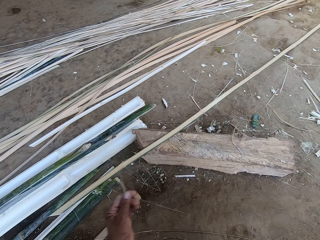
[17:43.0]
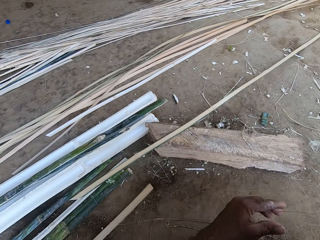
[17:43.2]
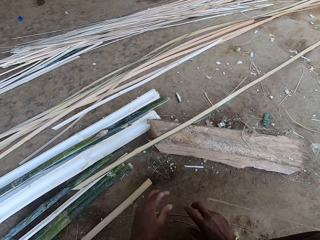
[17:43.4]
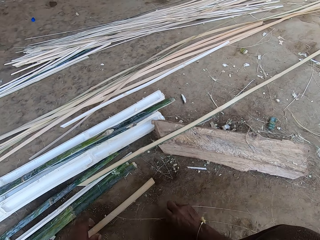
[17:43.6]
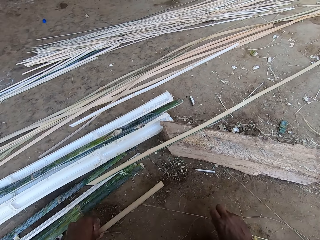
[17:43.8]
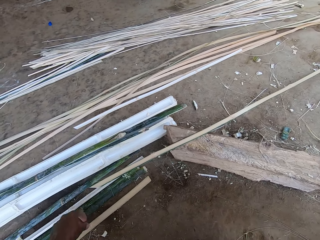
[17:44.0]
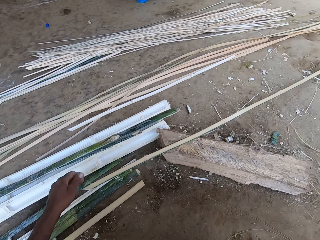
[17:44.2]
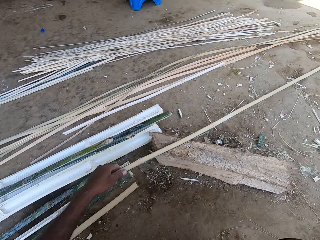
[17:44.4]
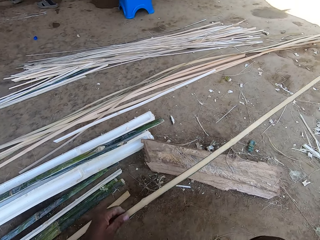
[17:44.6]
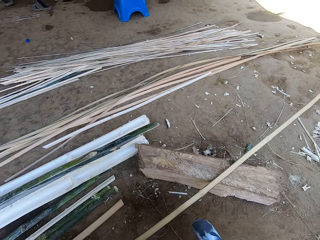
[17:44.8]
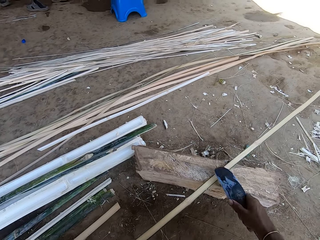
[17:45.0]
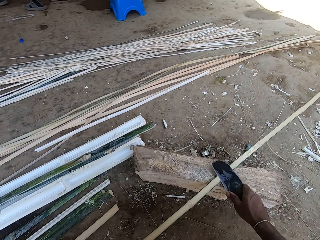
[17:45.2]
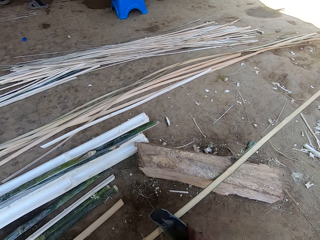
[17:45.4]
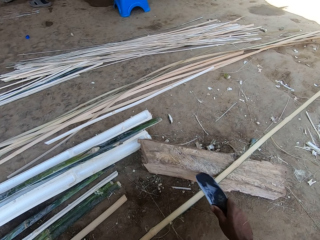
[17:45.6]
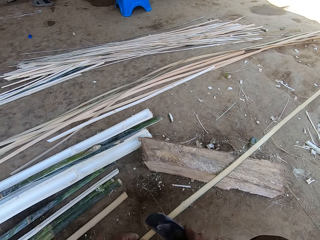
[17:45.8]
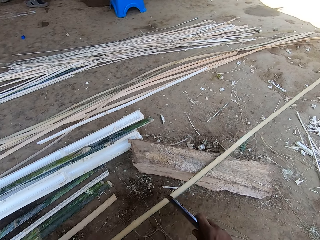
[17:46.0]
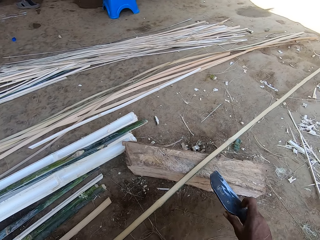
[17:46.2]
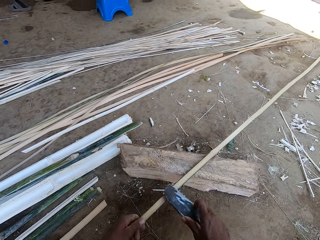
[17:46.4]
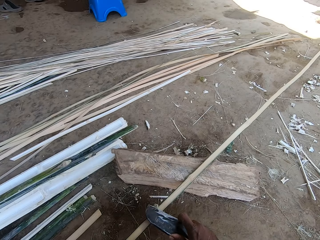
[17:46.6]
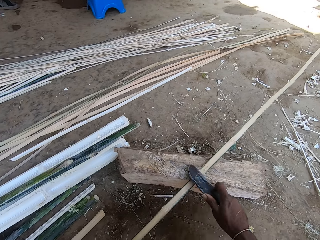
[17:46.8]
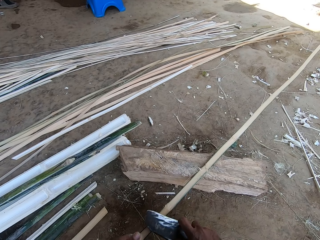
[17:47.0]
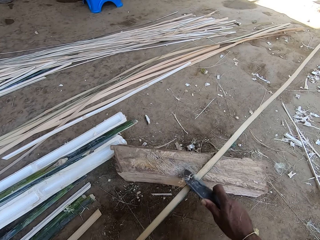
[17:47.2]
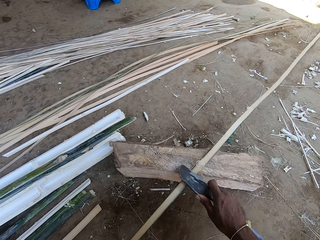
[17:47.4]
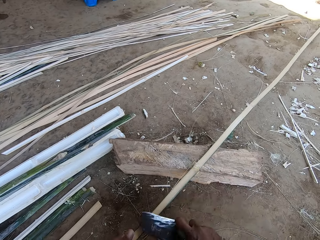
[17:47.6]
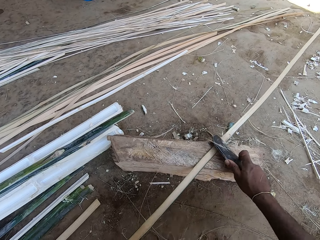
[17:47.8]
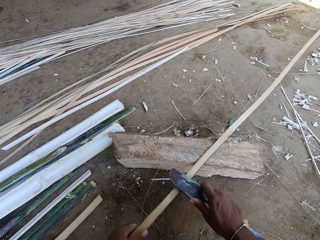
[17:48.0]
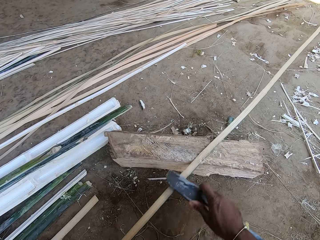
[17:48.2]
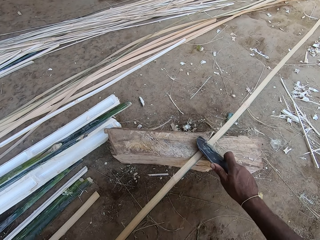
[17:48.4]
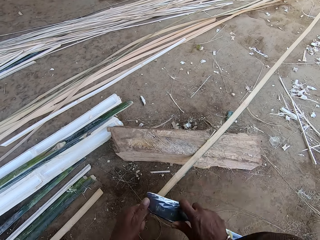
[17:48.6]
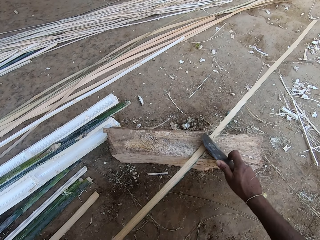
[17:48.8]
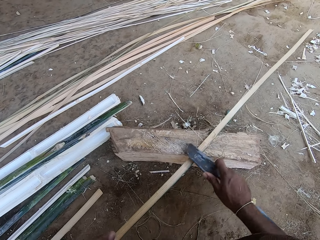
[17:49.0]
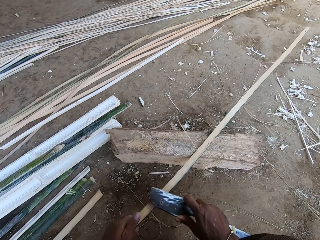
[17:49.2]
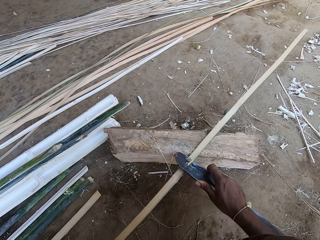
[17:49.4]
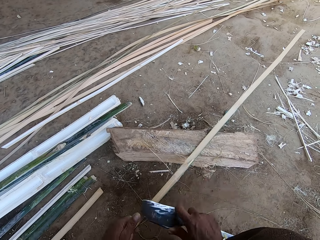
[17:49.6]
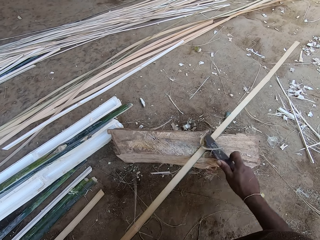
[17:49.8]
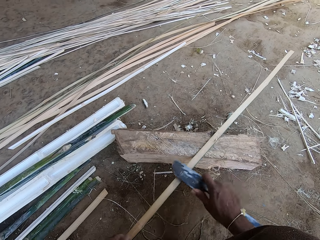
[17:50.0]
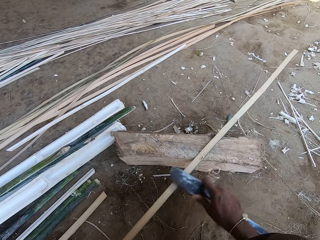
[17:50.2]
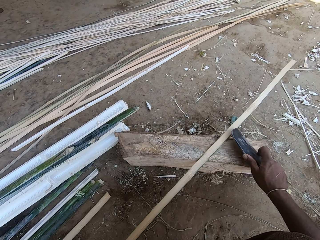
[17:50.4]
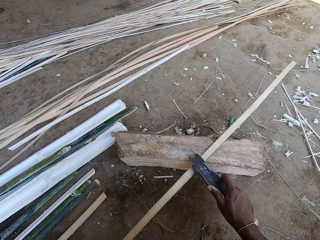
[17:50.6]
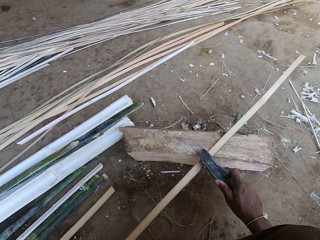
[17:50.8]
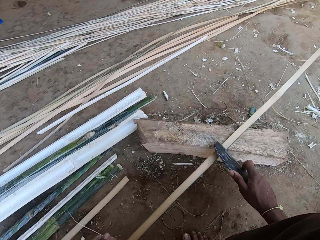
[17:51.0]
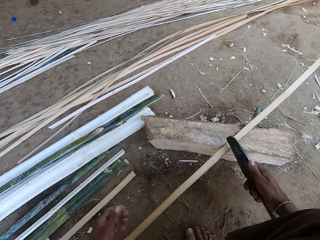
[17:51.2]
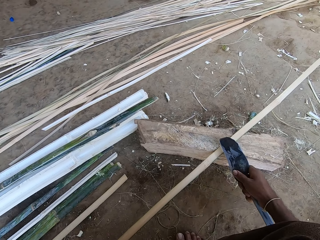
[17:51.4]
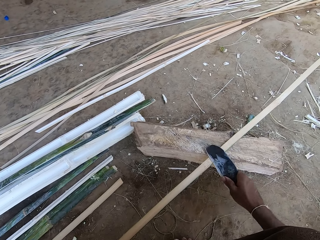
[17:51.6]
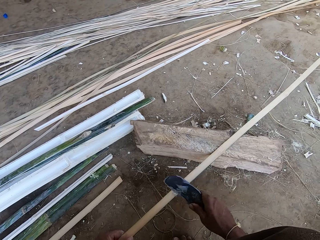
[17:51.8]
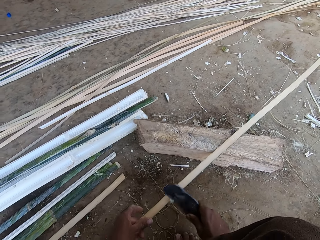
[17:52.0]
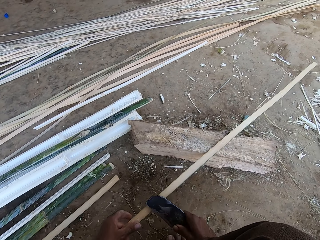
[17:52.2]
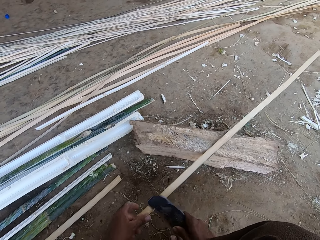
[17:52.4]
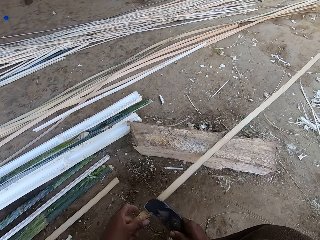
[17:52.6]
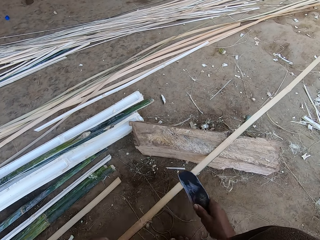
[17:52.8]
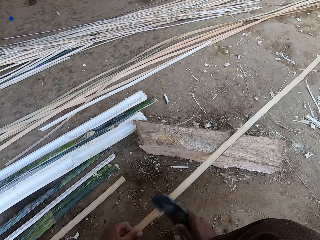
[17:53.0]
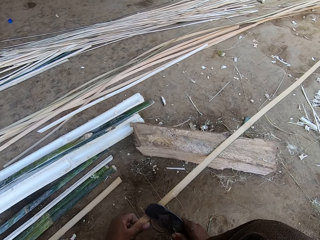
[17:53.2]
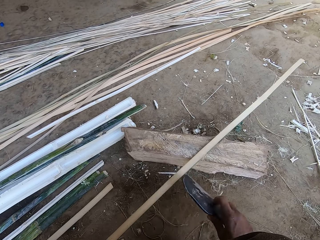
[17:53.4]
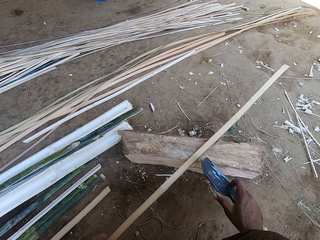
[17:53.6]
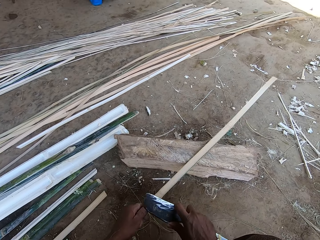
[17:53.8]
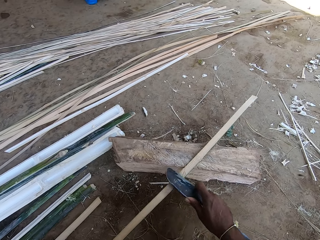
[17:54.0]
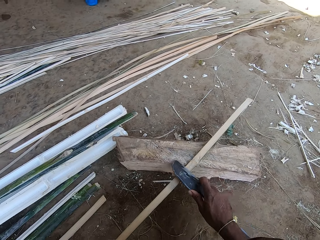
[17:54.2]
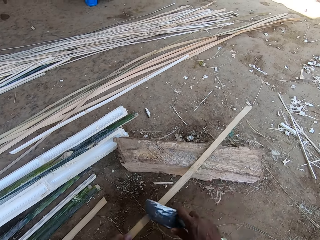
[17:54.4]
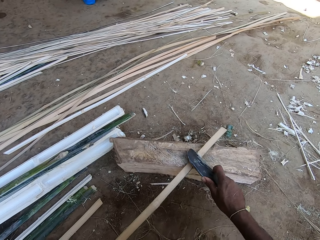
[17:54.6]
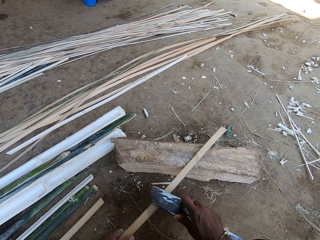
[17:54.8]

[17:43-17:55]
The camera wearer sweeps the ground with the right hand. They drop the stick on the ground. They pick one of the sticks or reeds with the left hand. They shape the reed using a reed knife. They scrape the stick with the blade. They scrape it again. They pull the stick with the left hand. They scrape the stick with the blade.

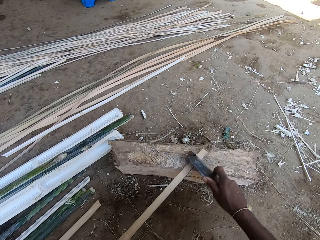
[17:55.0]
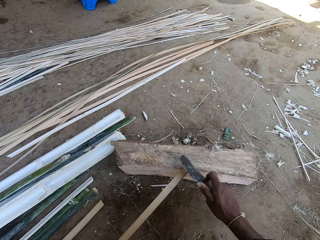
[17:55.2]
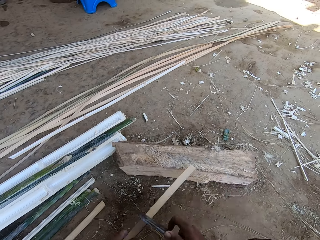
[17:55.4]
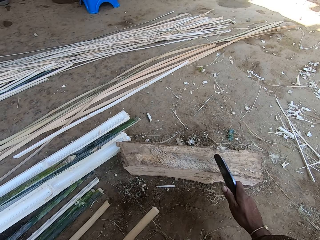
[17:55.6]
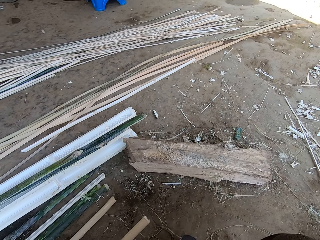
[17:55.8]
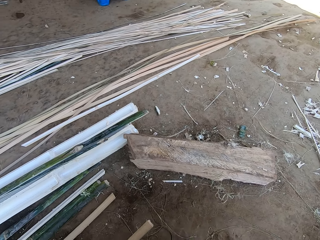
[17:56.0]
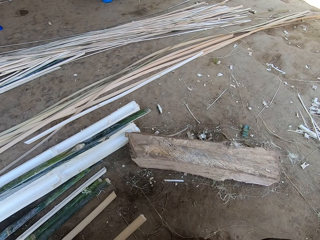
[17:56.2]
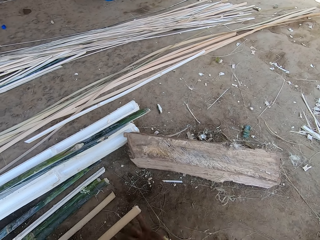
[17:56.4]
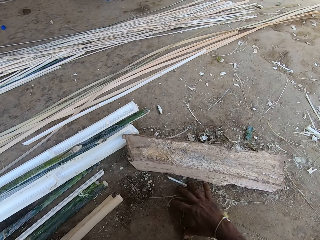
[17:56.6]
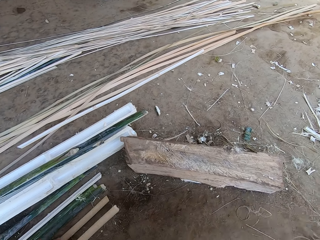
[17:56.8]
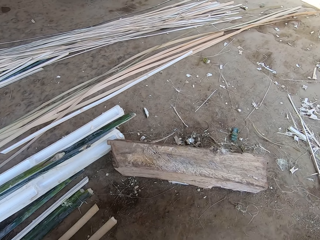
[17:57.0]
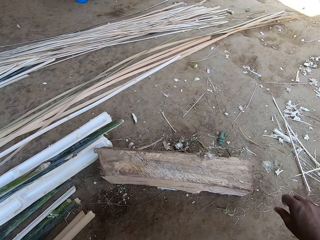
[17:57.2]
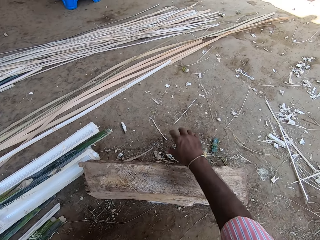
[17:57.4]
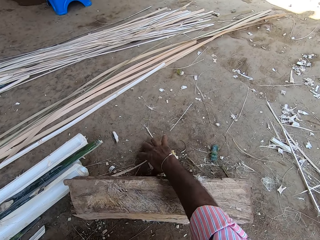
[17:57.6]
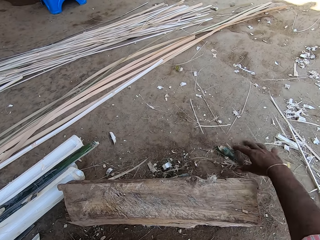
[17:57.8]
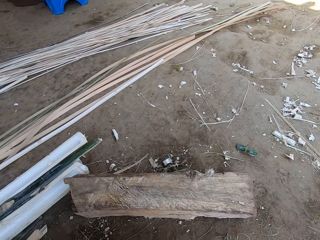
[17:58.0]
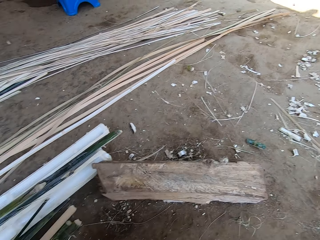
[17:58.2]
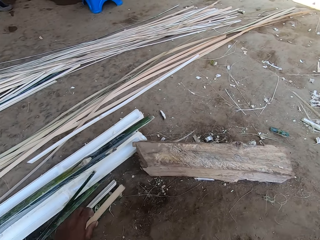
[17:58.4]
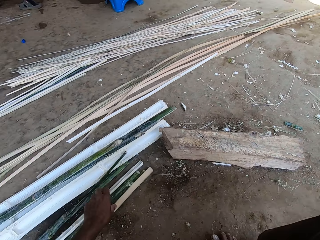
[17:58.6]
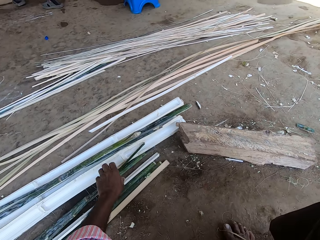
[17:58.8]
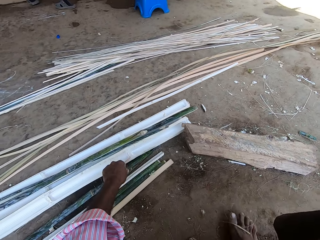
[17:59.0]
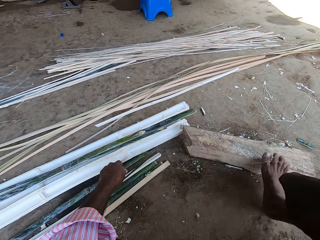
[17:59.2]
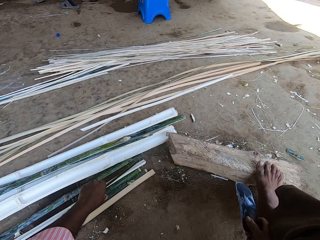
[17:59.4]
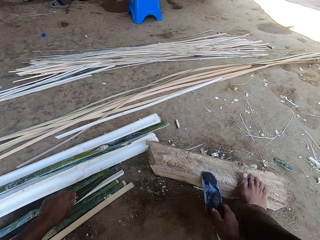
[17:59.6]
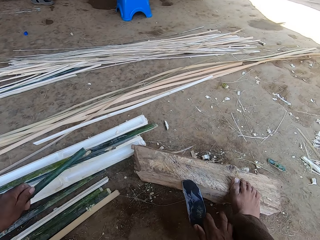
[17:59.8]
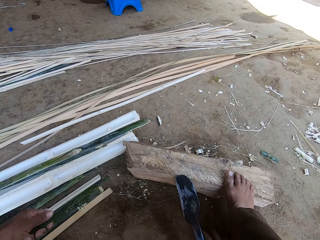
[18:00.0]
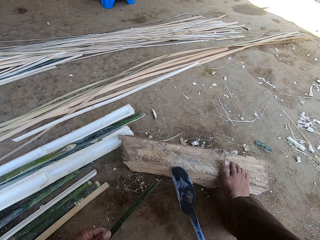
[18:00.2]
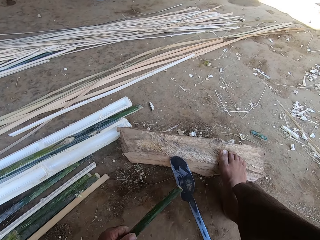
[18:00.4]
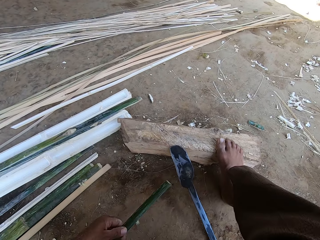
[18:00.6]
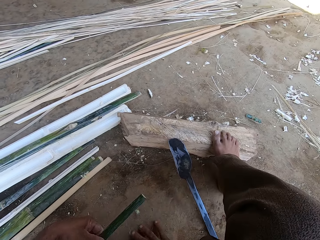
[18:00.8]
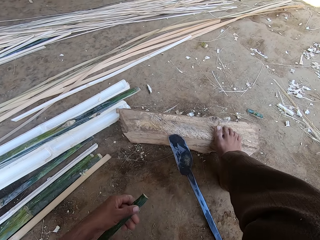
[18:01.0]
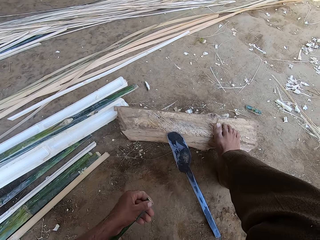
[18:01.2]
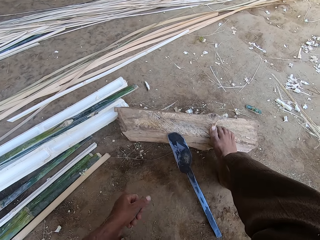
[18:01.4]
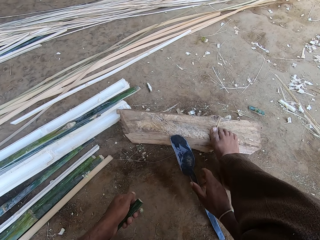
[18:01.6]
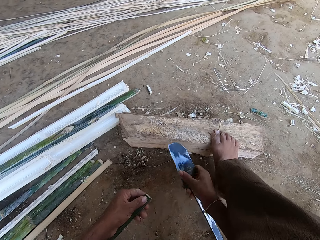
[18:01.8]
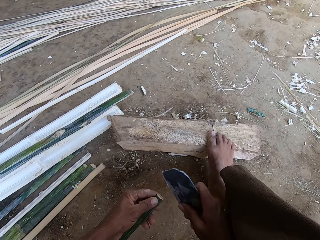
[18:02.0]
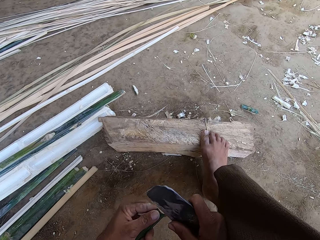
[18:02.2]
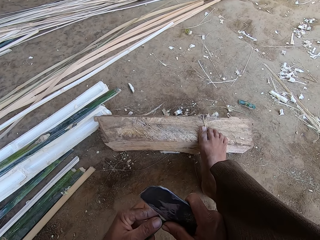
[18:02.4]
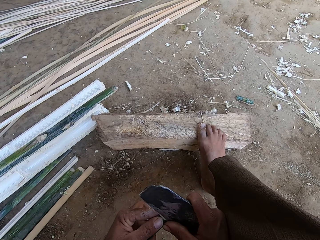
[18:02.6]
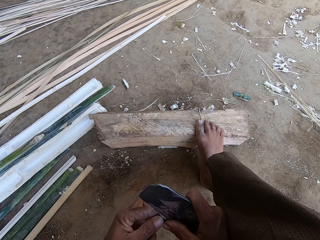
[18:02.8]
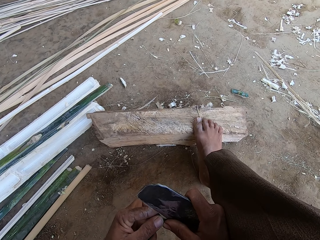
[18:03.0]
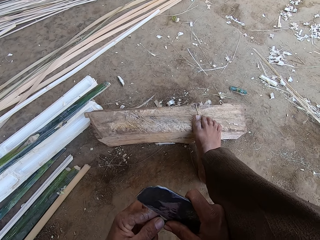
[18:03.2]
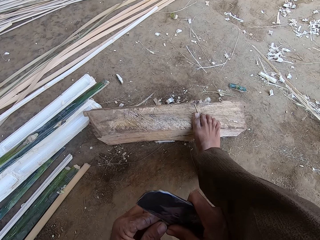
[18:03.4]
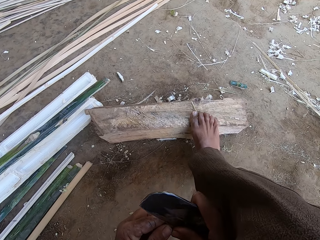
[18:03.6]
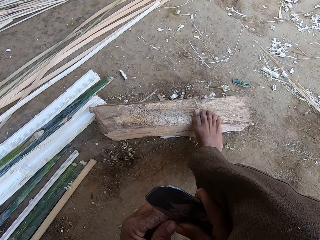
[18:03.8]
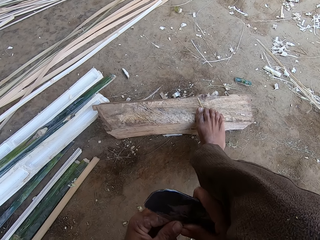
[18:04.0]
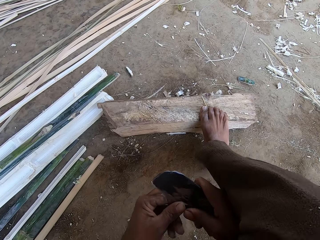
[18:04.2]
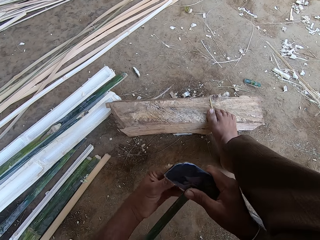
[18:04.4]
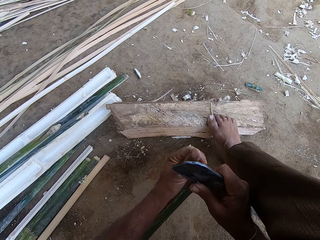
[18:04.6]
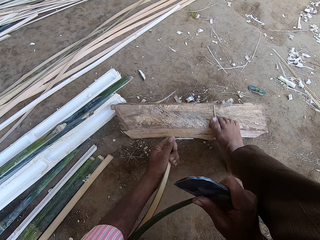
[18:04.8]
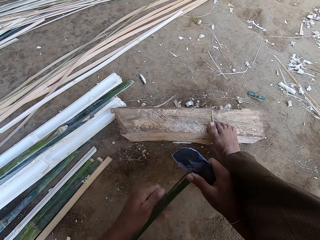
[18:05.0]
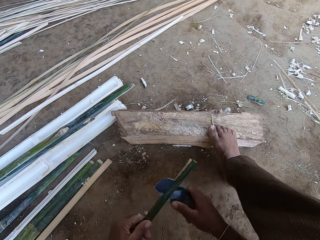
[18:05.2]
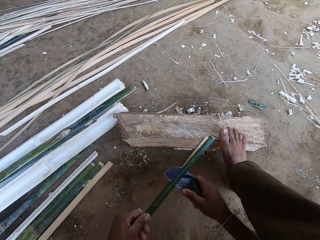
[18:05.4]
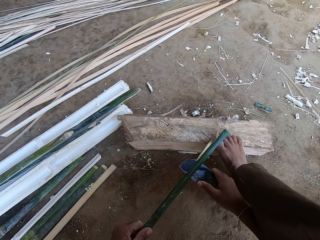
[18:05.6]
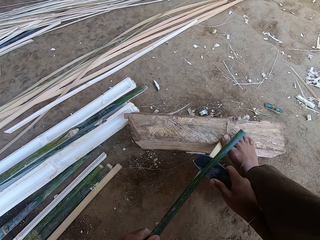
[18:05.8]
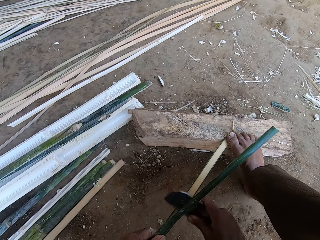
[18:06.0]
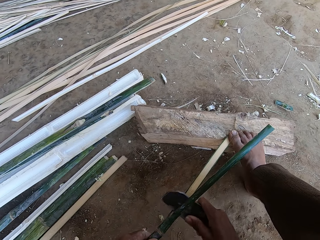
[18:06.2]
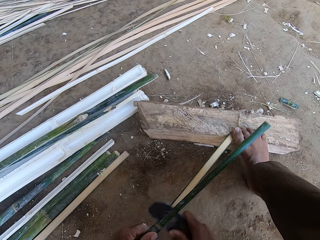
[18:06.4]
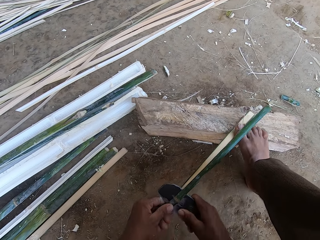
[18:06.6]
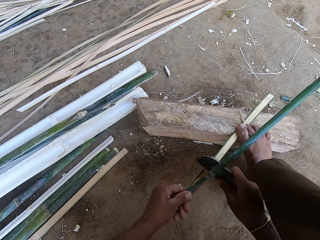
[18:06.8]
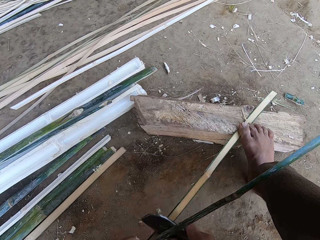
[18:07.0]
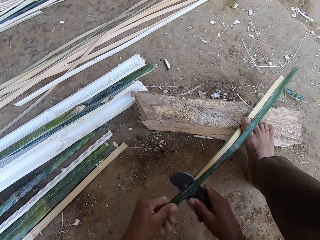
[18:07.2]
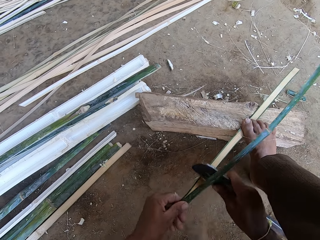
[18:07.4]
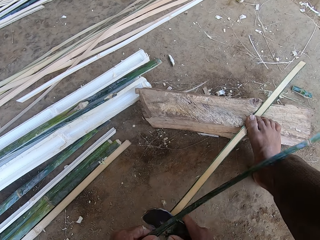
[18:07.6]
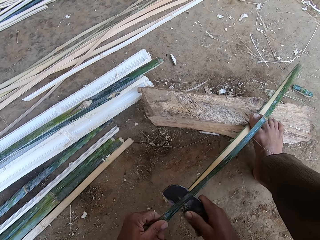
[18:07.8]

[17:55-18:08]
The camera wearer pulls the stick with the left hand. He sweeps the ground with the right hand. He pushes the dirt with his hand. He picks the bamboo stick with the left hand. He picks the blade with the right hand. He cuts across the stick with the blade. He steps on the stick with the right foot.
